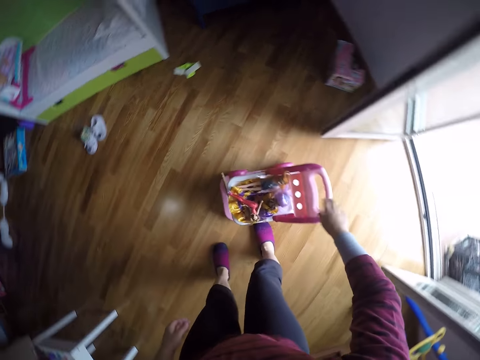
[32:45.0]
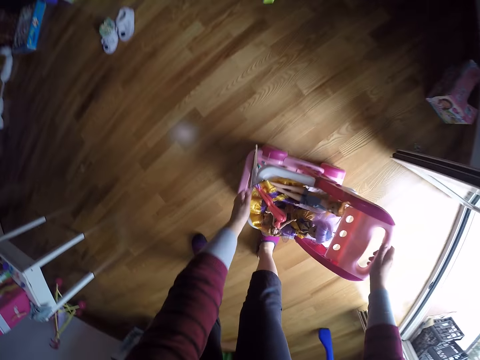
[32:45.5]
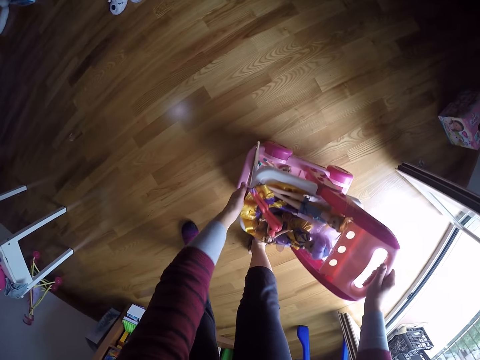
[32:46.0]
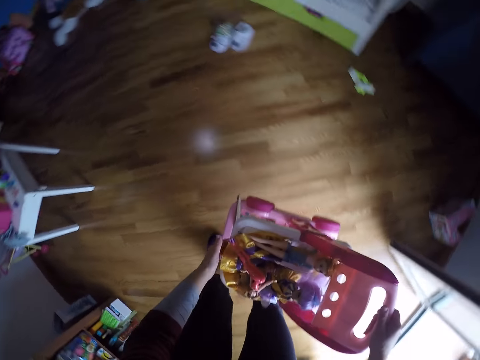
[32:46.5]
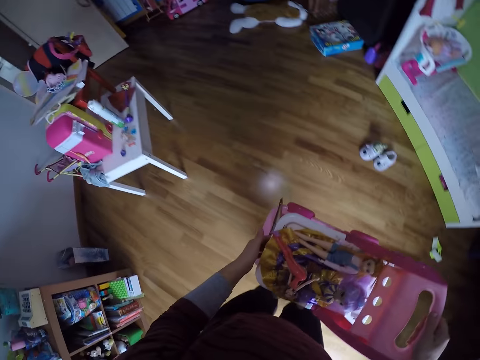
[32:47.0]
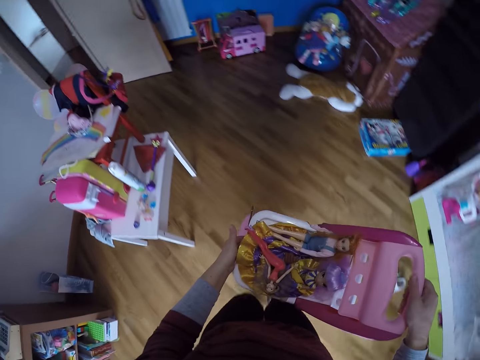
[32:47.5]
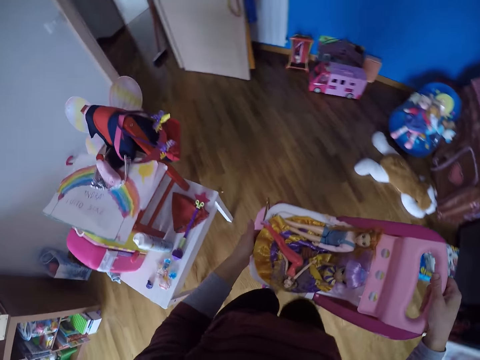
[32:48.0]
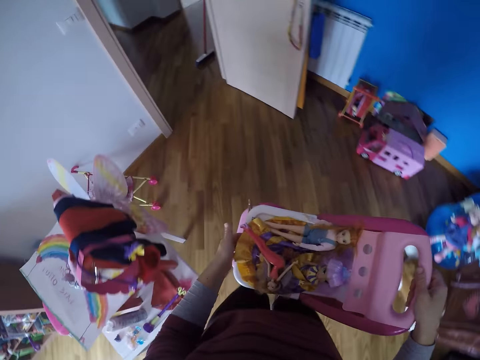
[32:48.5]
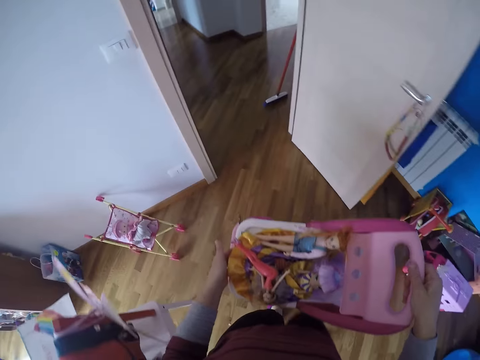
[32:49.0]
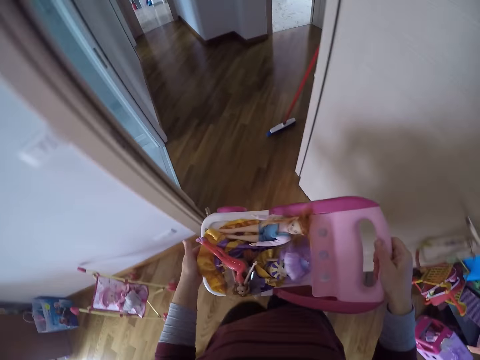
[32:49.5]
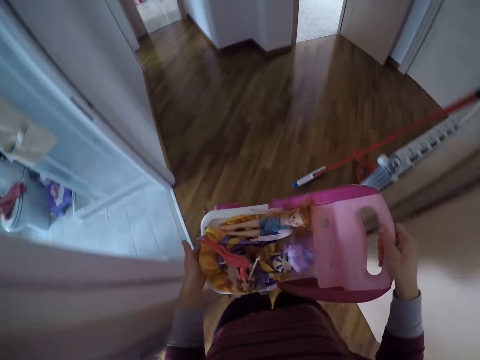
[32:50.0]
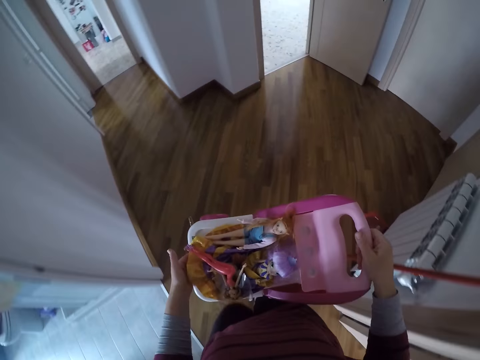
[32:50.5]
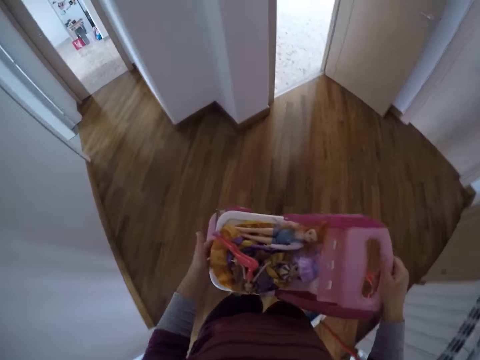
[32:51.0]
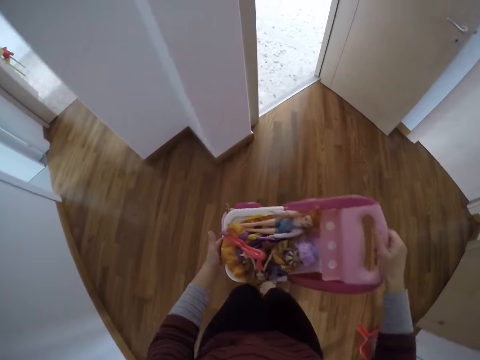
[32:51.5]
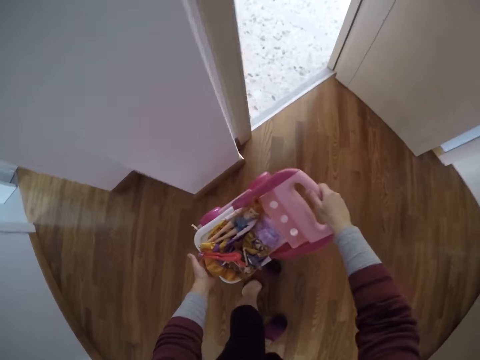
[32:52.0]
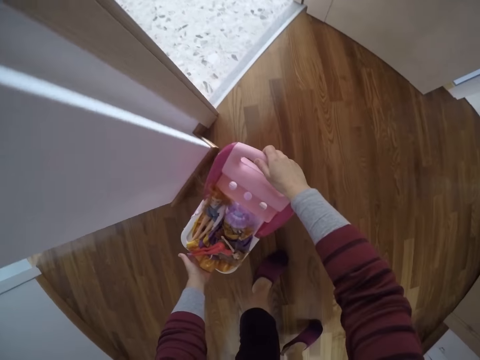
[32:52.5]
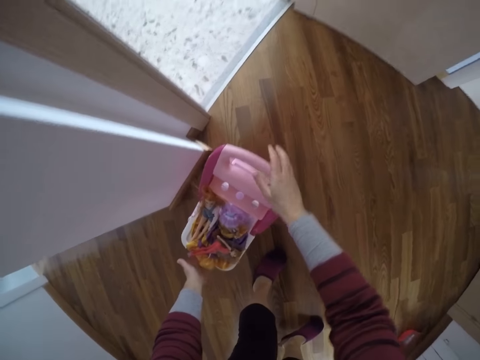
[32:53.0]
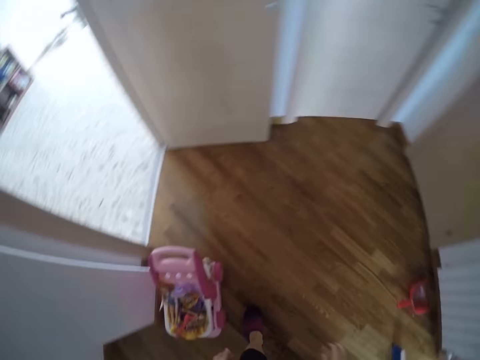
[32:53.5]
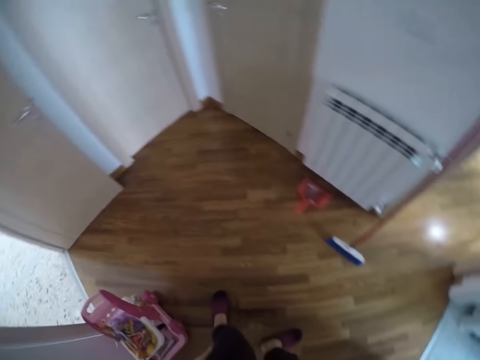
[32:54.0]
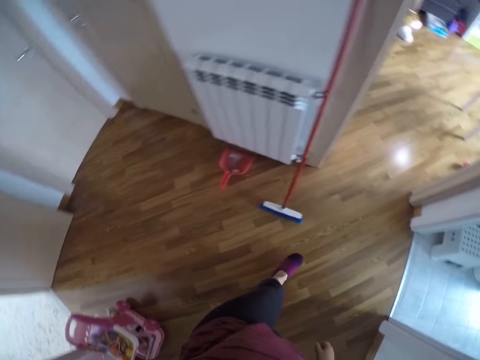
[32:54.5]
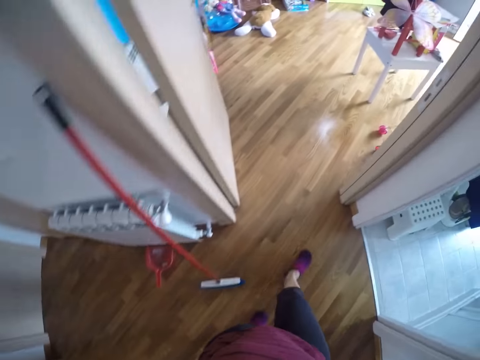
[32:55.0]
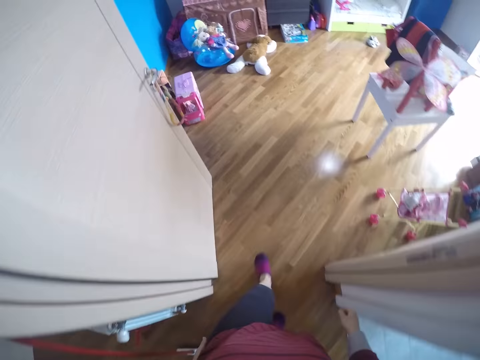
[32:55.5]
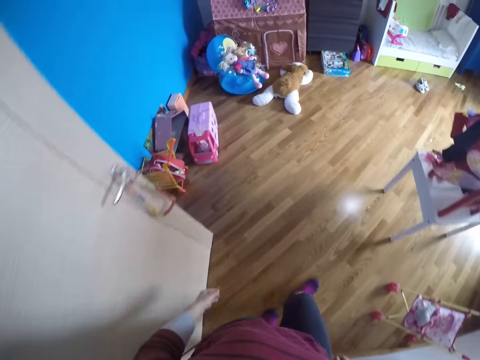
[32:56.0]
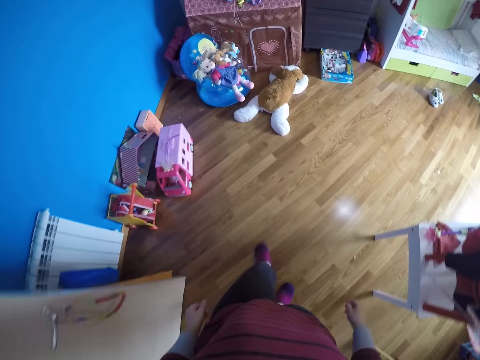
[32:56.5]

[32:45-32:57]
The camera wearer picks up a doll stroller from the floor with both hands. She walks around. She walks out of the room with the doll stroller in both hands. She puts the doll stroller on the floor of the hallway with both hands. She turns around. She walks back into the room.

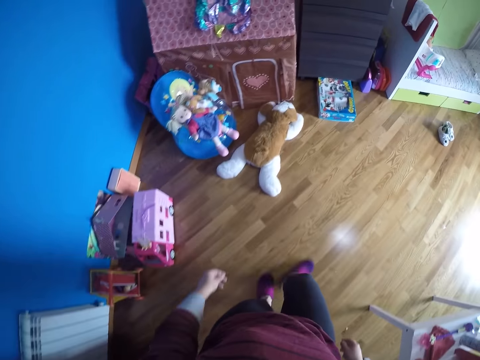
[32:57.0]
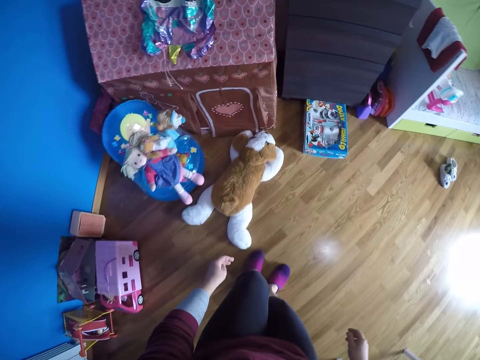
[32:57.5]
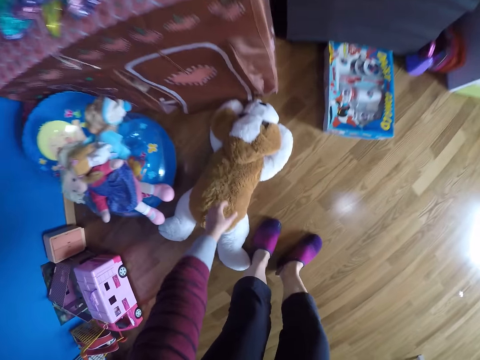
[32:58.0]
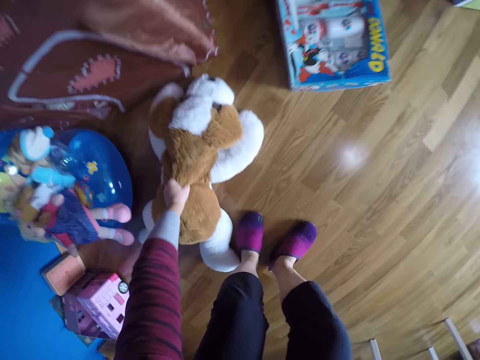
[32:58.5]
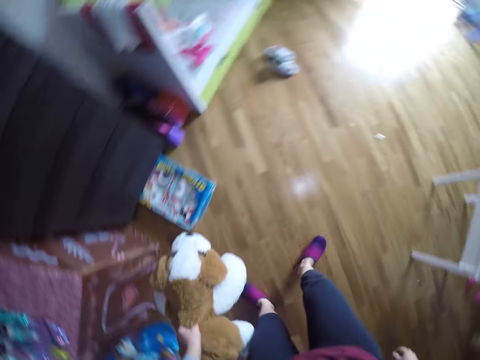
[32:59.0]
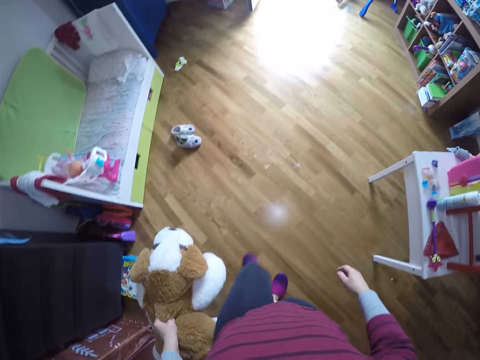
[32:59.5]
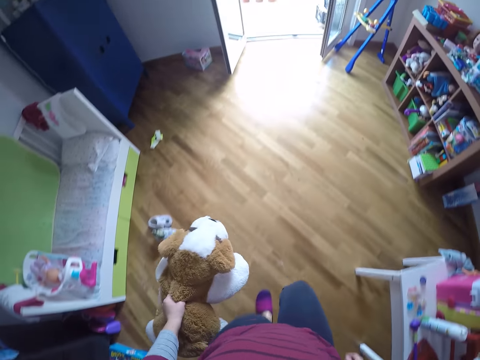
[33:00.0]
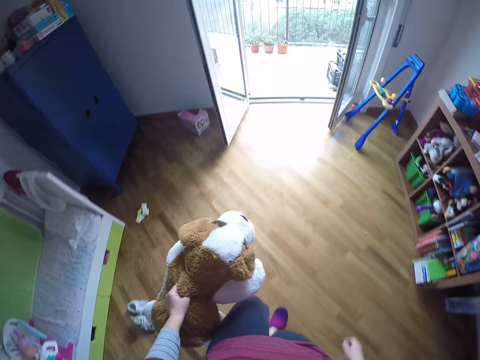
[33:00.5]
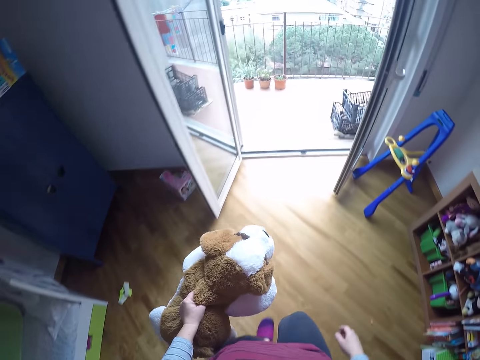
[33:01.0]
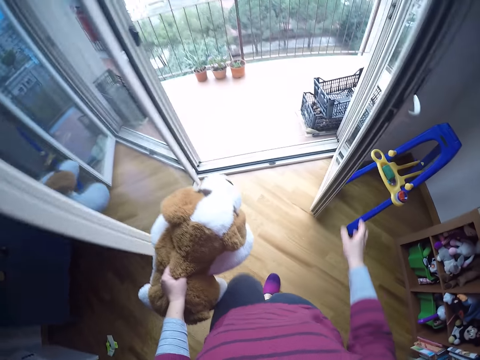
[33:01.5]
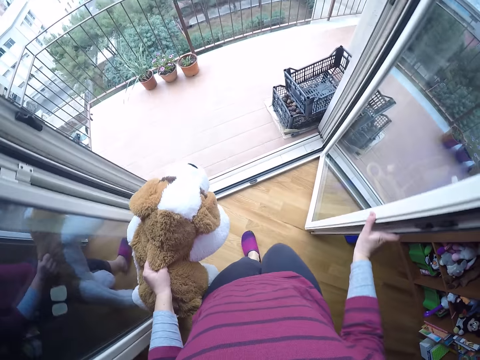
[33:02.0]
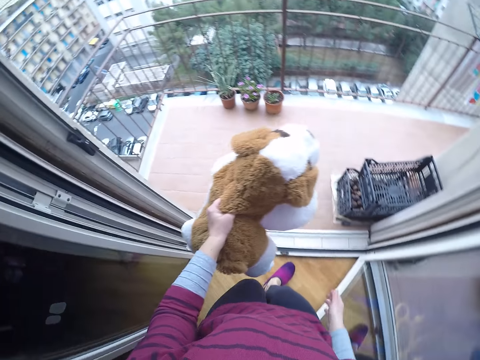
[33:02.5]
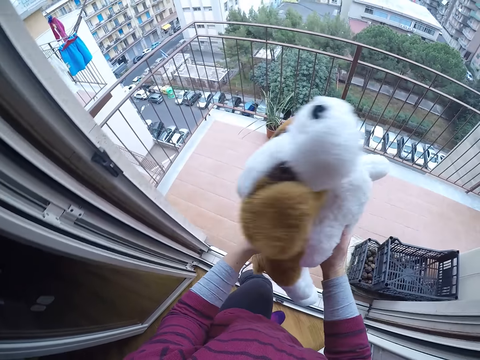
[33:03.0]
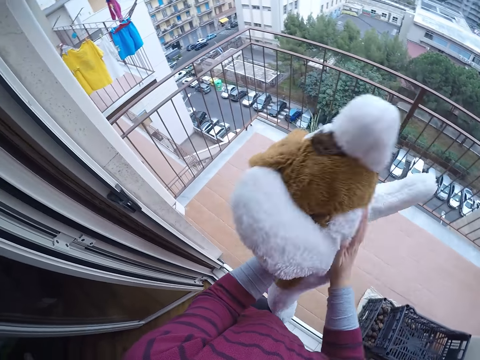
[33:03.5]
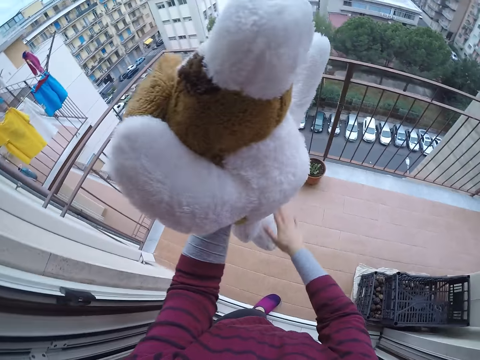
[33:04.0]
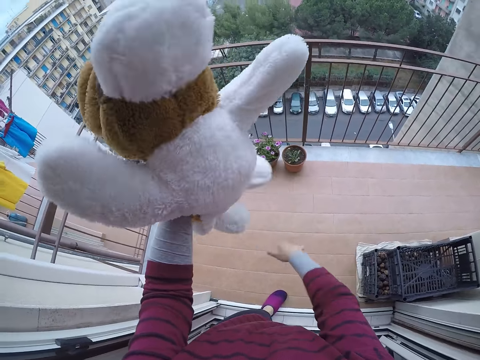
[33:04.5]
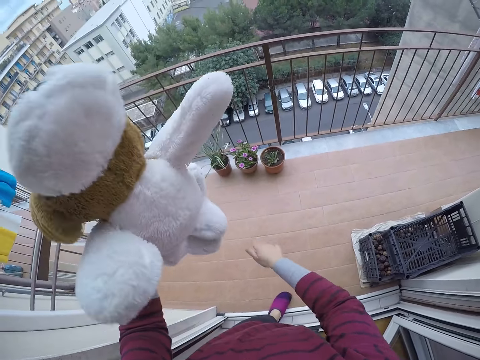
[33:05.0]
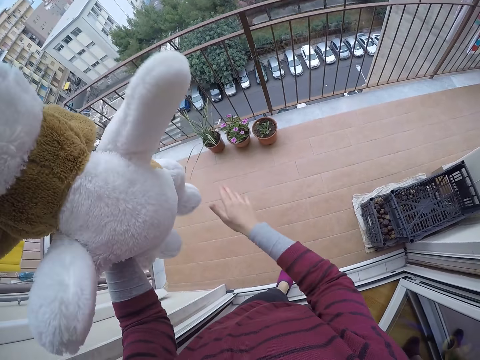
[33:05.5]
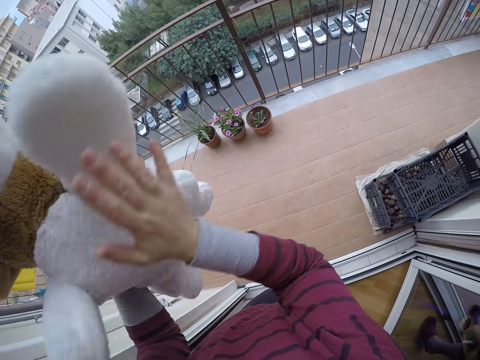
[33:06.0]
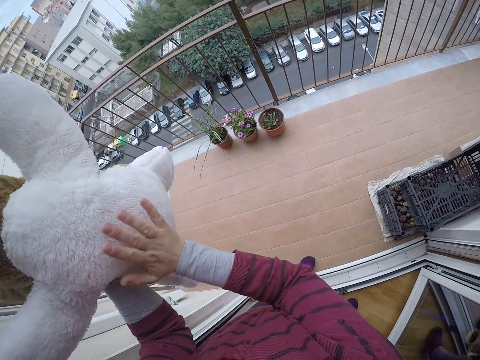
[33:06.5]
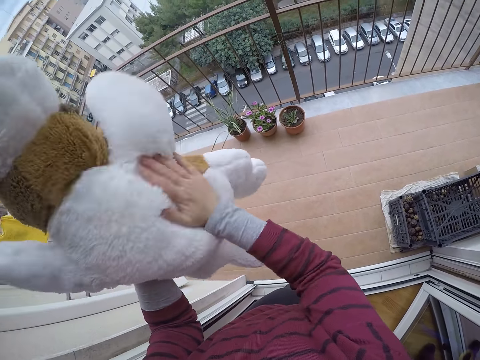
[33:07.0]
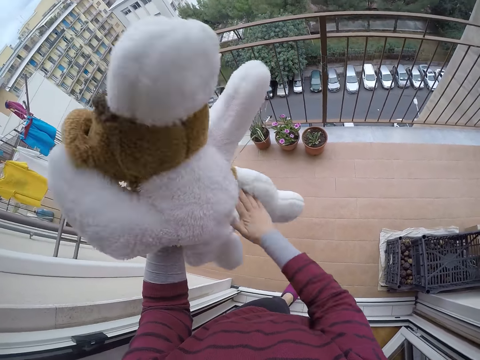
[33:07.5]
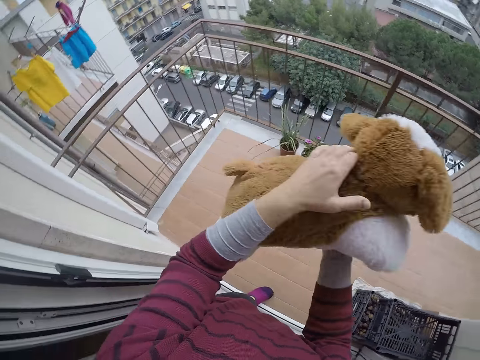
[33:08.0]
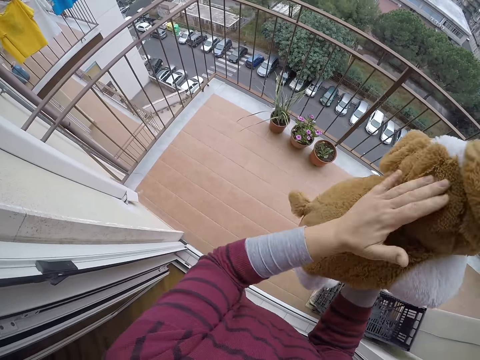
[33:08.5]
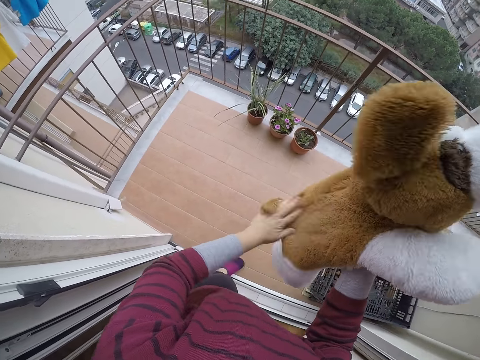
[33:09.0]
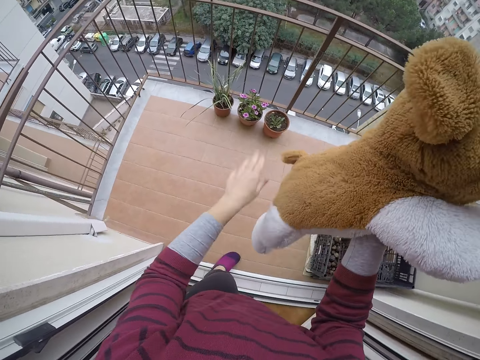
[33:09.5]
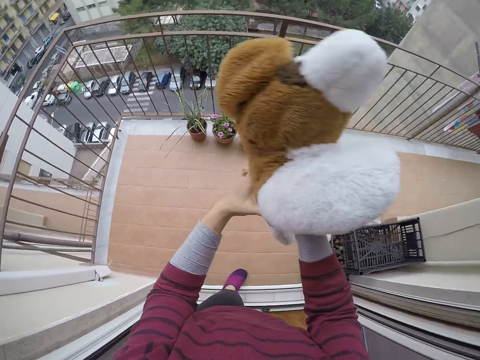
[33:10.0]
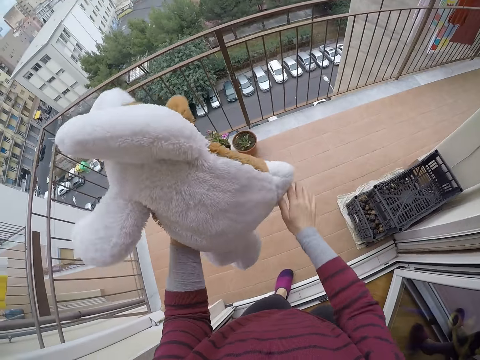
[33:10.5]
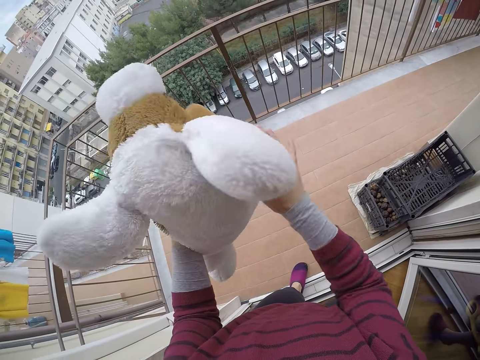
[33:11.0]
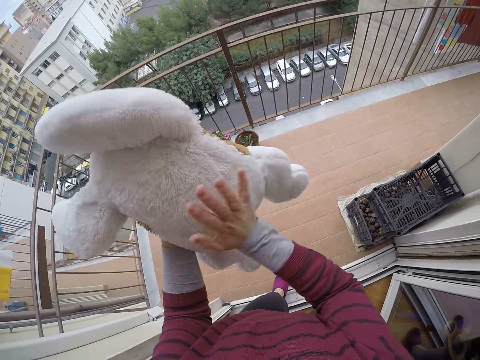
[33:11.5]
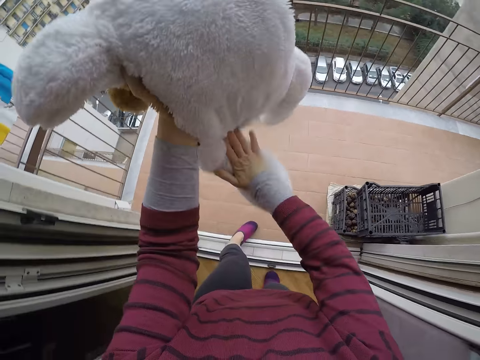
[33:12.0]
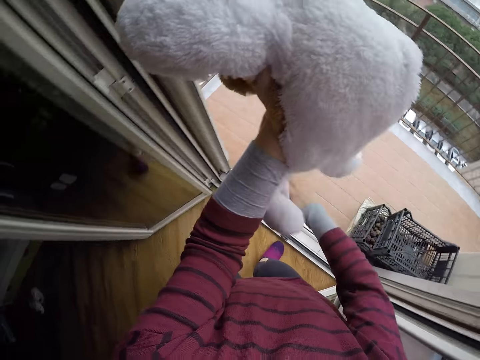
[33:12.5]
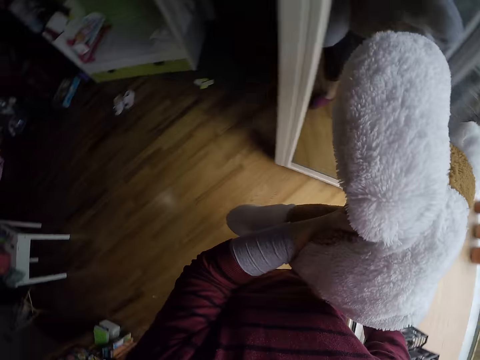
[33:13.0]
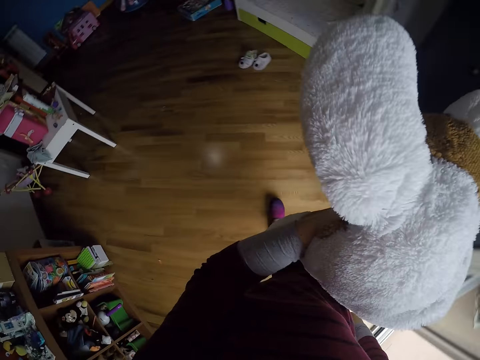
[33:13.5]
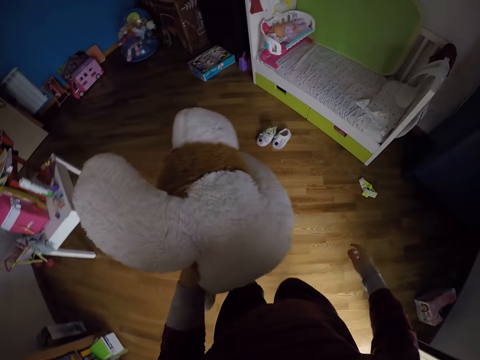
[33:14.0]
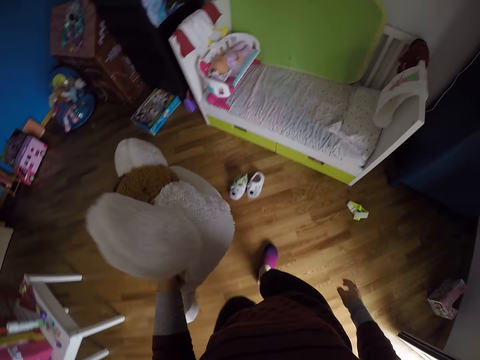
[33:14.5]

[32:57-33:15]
The camera wearer picks up a stuffed toy dog or soft toy from the floor with her left hand. She walks around. She walks towards the balcony of the room. She holds the door. She turns the soft toy. She dusts off the stuffed toy dog with both hands. She walks back into the room.
